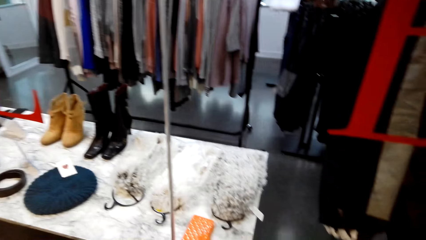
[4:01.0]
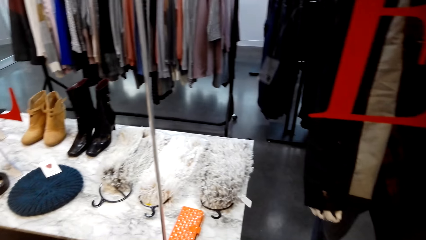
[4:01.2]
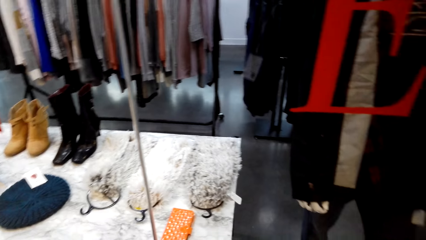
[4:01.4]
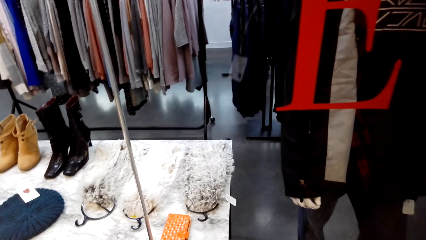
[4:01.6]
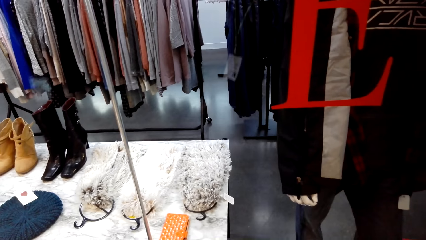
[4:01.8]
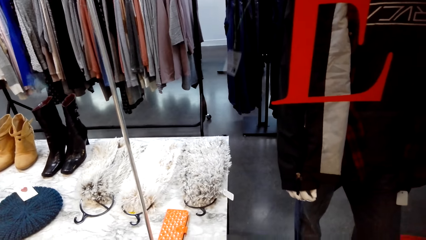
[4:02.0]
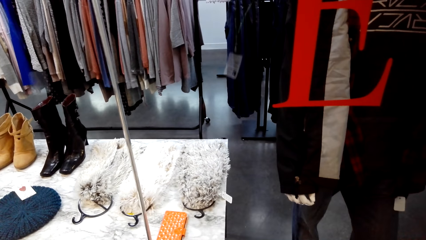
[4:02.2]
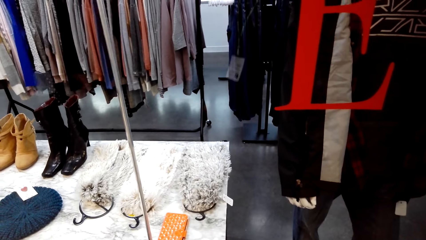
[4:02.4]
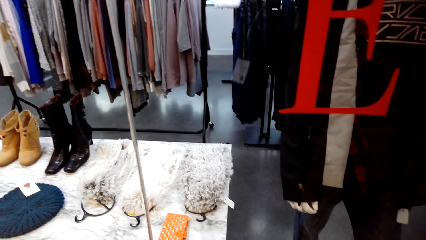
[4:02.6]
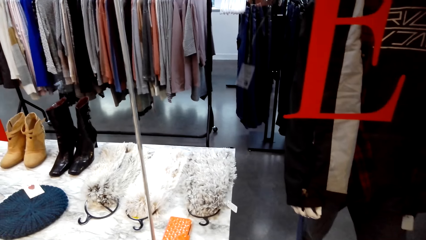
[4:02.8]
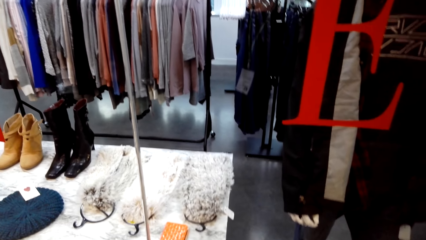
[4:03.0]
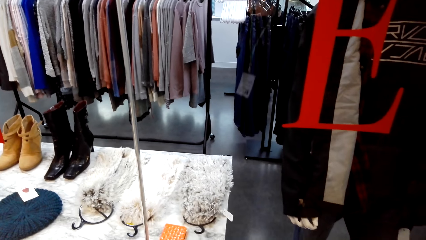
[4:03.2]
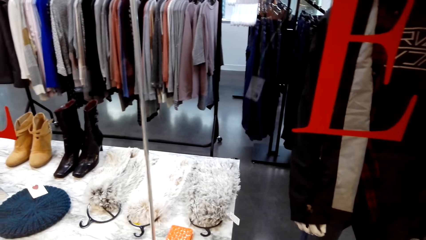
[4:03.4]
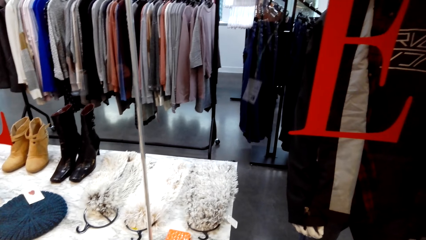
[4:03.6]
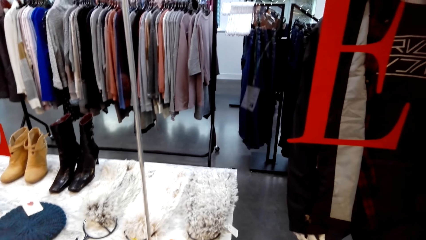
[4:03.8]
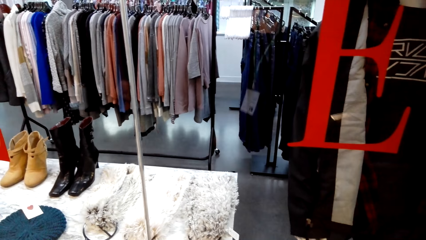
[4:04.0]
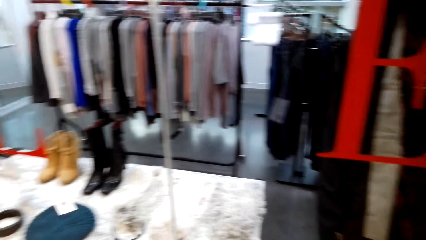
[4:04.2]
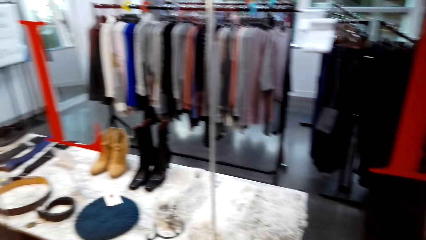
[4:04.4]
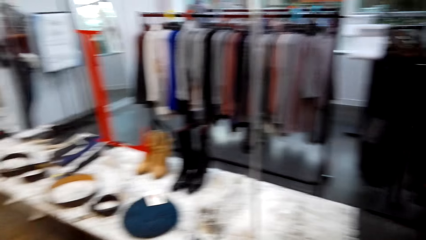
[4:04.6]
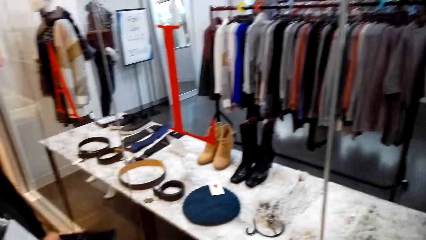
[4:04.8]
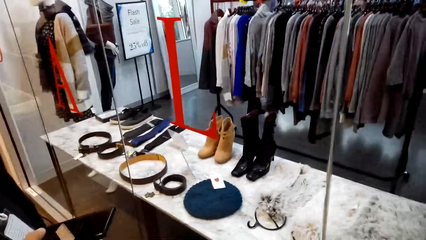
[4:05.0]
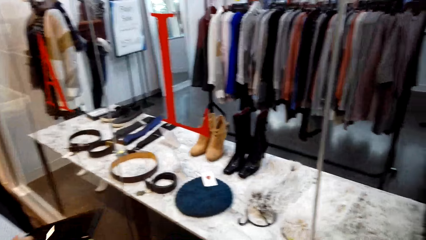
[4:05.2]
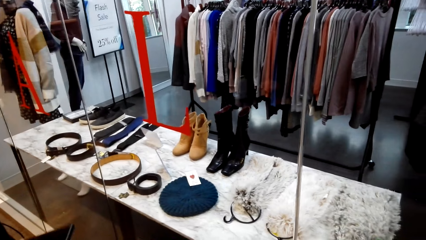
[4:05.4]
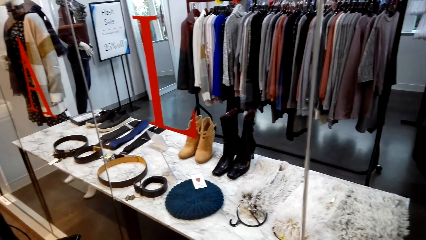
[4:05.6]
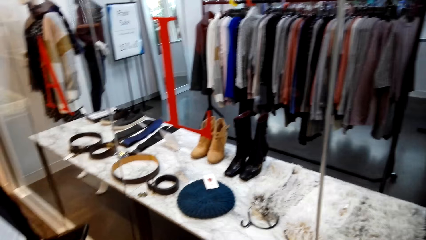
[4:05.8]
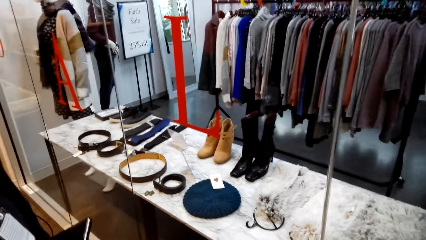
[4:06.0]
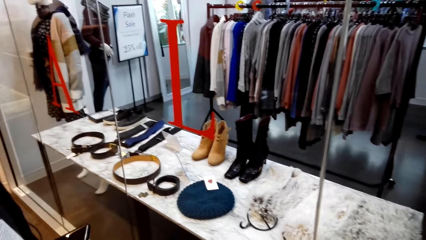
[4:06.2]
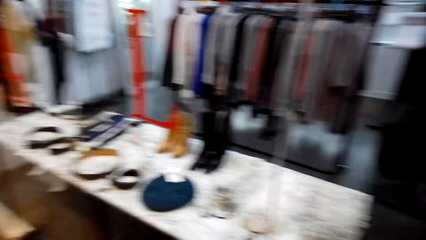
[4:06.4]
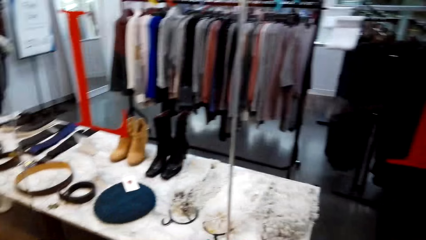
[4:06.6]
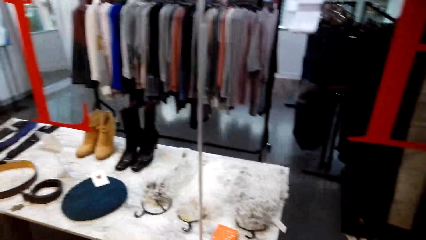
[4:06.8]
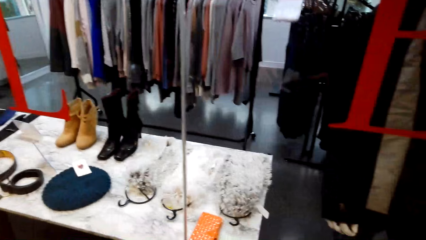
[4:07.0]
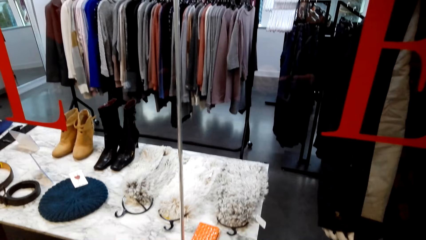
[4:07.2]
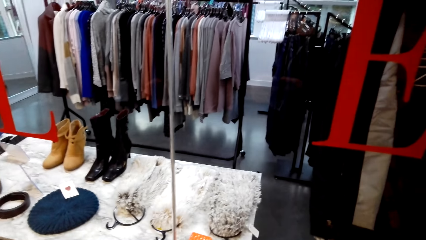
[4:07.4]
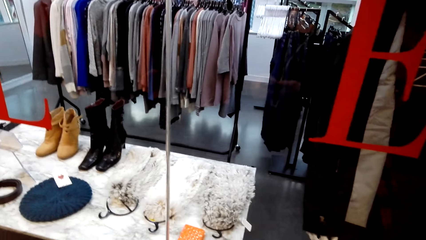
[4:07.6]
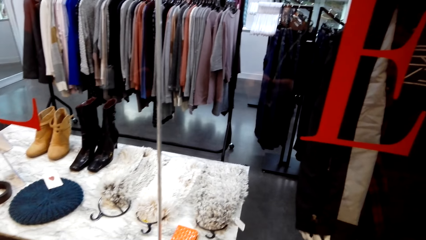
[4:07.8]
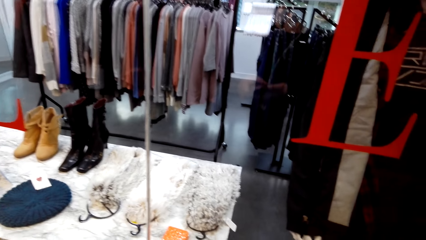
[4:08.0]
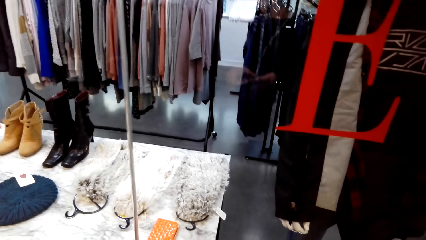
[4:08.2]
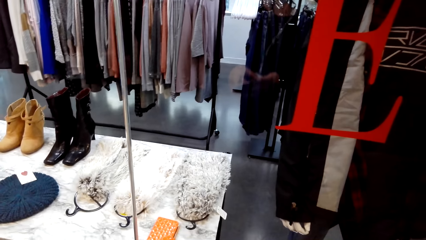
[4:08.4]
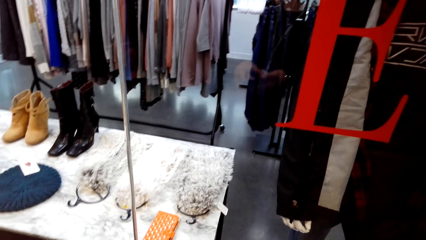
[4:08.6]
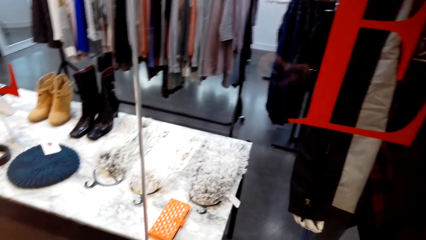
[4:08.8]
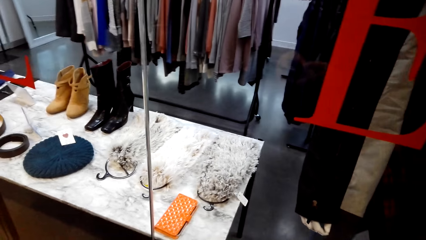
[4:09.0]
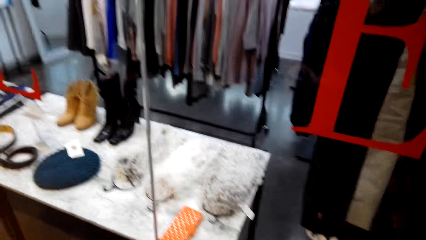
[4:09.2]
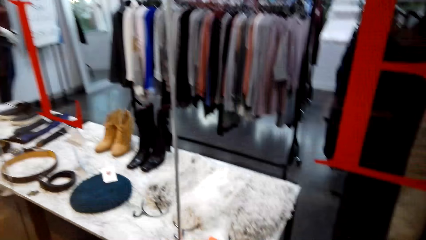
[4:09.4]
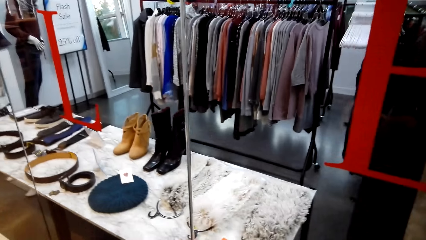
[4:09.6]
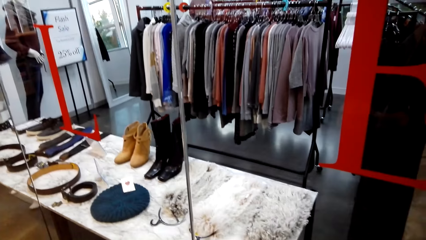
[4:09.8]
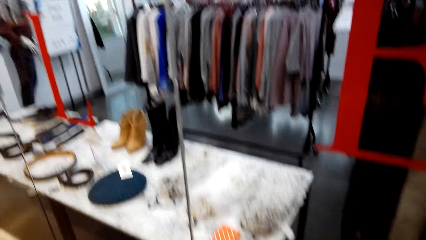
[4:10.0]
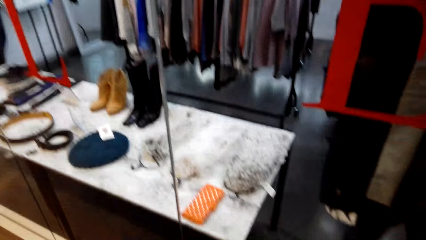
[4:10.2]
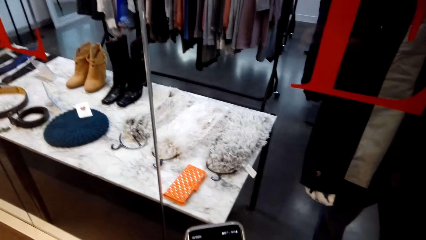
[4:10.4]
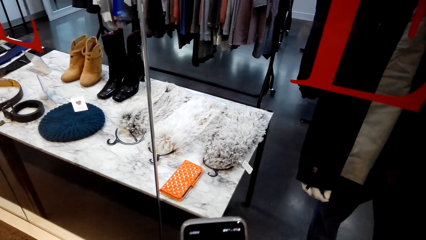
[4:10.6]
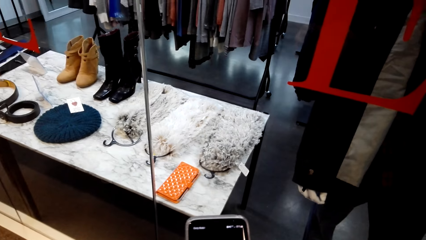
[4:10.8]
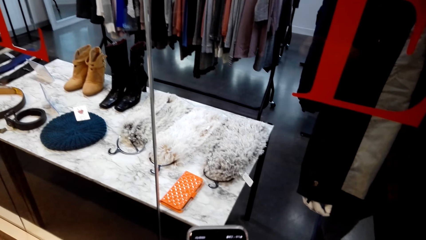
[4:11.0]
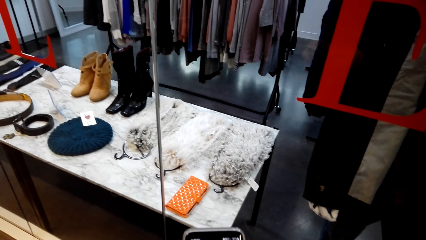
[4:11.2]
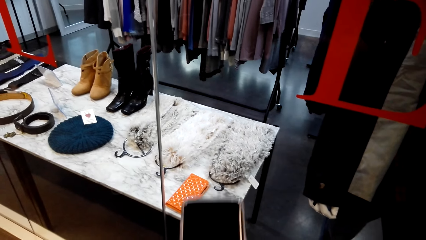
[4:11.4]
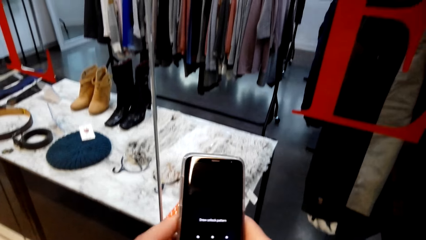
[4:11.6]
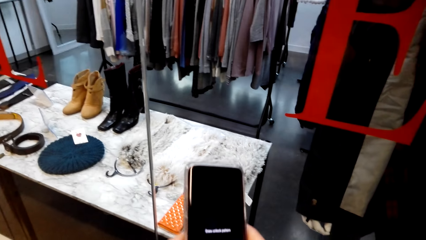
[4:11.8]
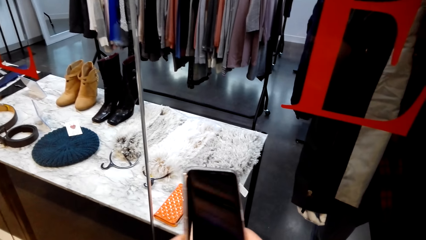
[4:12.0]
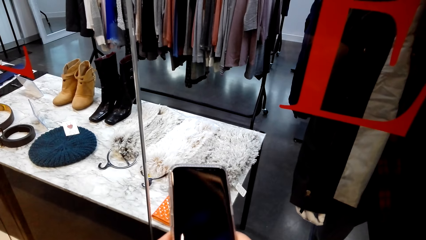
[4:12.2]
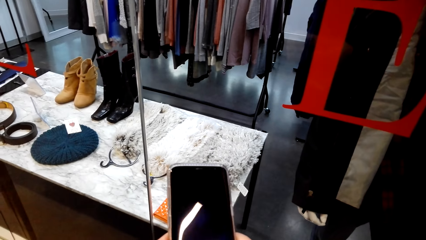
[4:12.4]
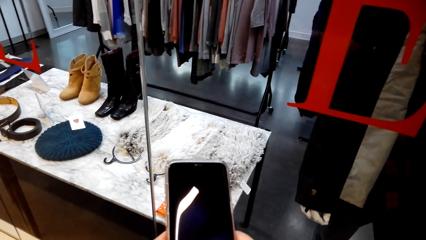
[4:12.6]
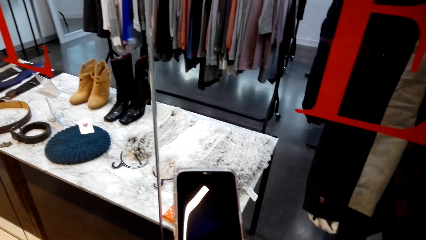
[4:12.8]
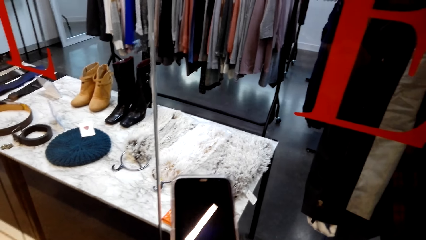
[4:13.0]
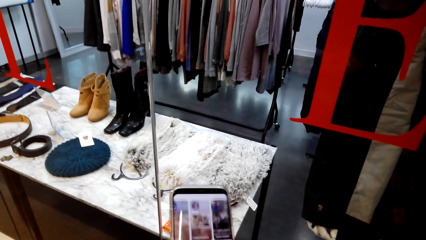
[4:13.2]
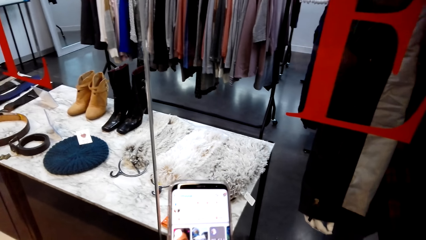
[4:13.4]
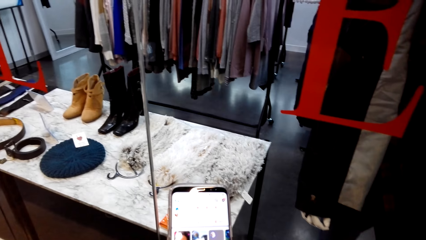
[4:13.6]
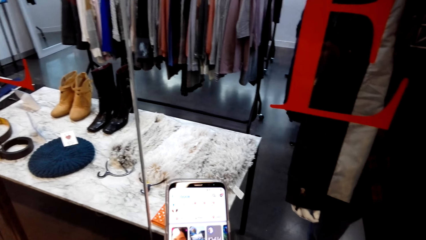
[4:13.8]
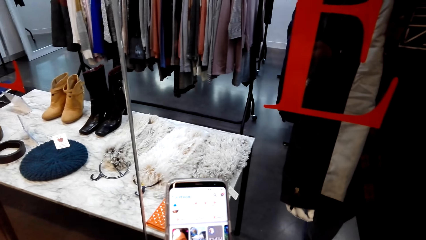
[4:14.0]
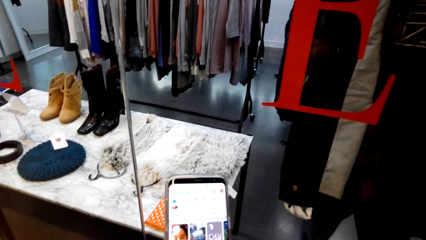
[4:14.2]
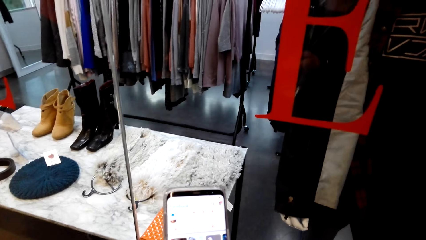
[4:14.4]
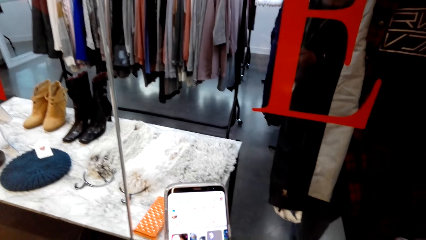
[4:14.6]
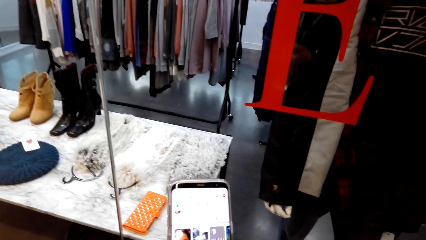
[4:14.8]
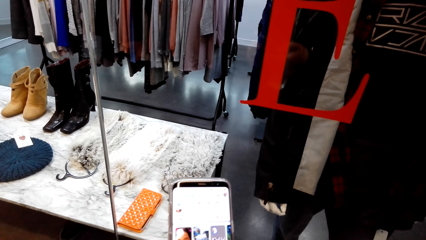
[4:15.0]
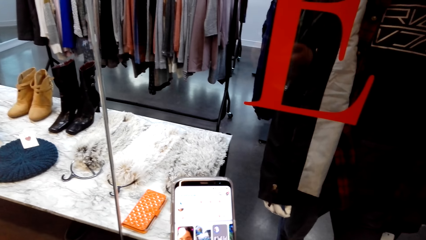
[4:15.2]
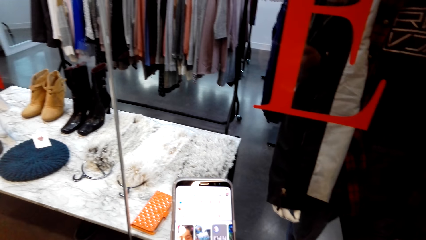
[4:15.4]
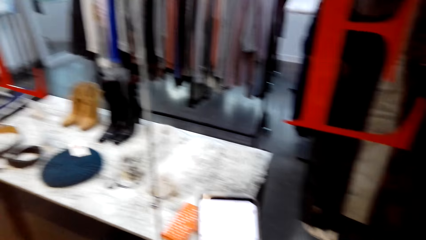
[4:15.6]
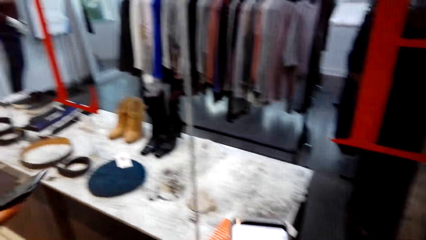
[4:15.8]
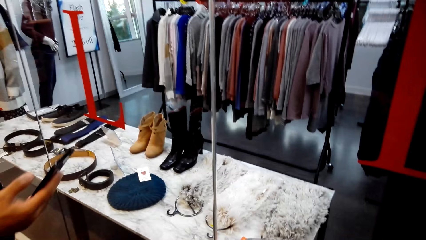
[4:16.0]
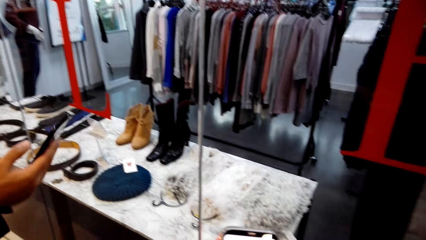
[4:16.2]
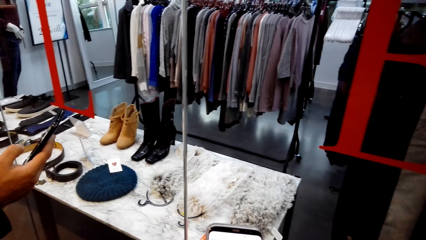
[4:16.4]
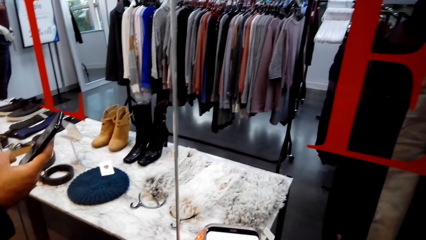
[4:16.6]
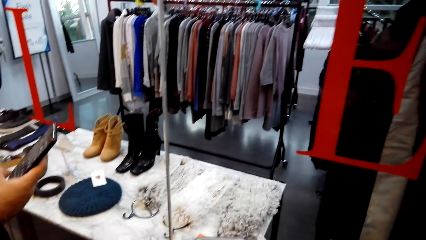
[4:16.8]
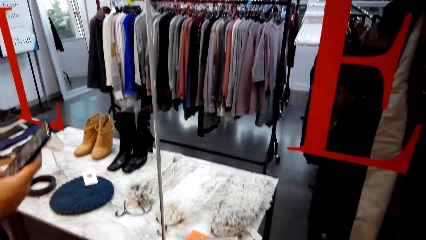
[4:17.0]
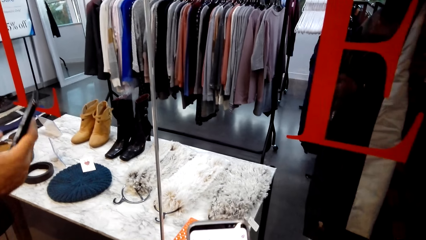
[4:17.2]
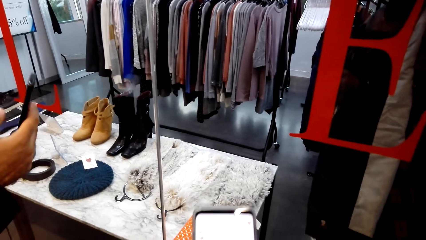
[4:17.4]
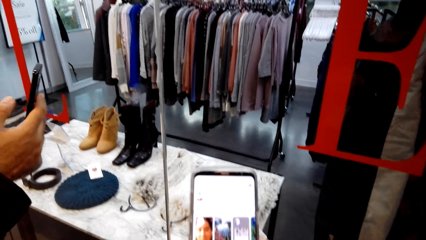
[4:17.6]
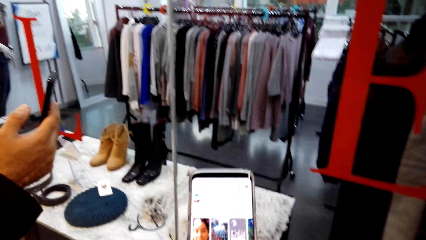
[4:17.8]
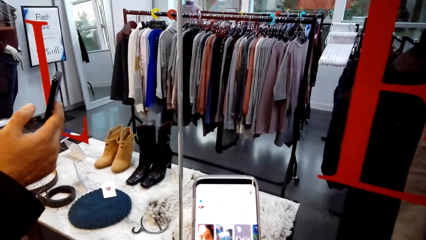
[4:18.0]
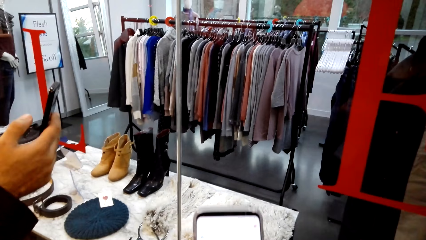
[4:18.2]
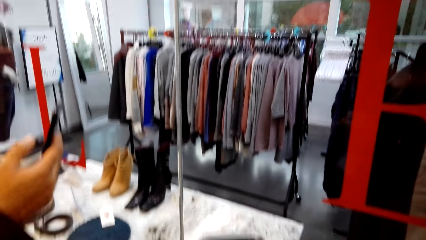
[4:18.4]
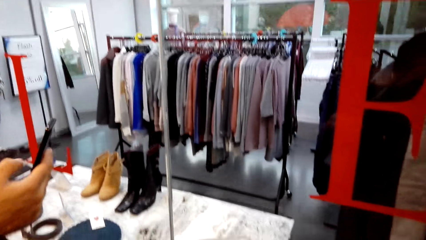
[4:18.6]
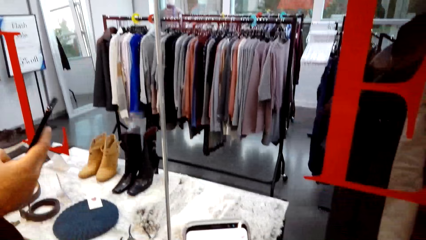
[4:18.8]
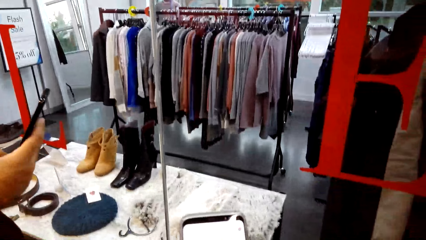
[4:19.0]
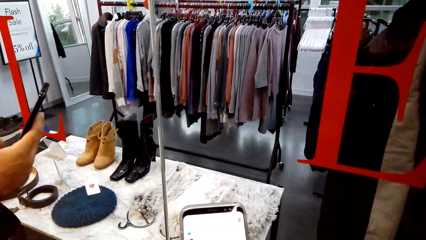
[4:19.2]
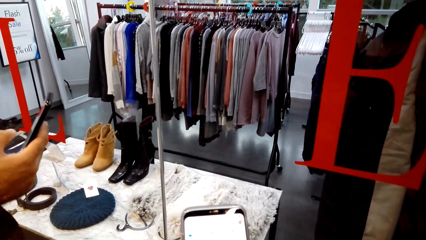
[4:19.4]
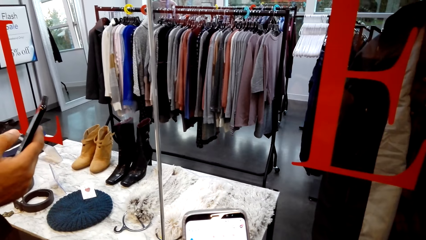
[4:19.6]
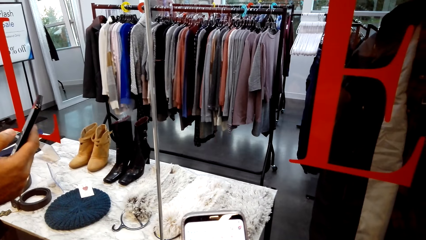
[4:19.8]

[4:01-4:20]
The camera wearer looks in the store. A man talks to the camera wearer. The man walks around in the store and holds a phone in the store. The man talks to the camera wearer and looks at the phone. The camera wearer looks in the store. They talk to the man. They hold the phone in the store. They look at the phone screen. They scroll the phone in the store. The man holds the phone in the store with the right hand and looks at the phone screen. The camera wearer talks to the man. The man looks at the phone screen. The camera wearer looks at the phone screen. They hold the phone in the store.
